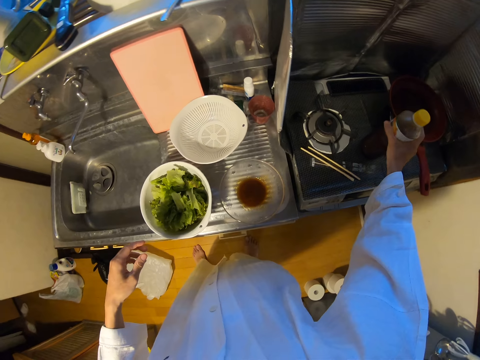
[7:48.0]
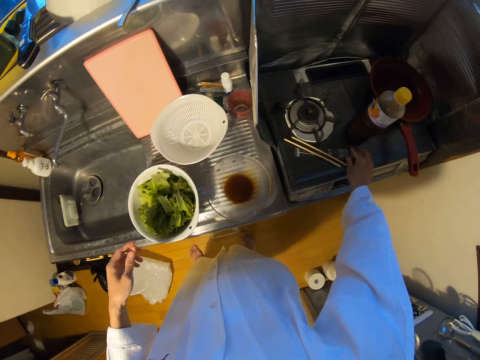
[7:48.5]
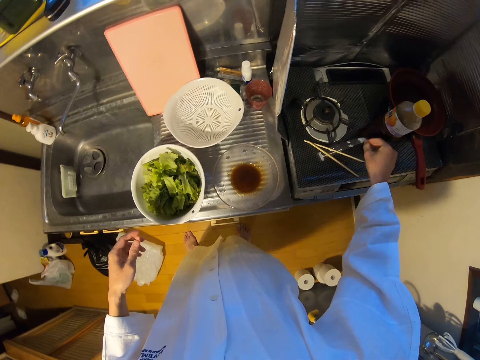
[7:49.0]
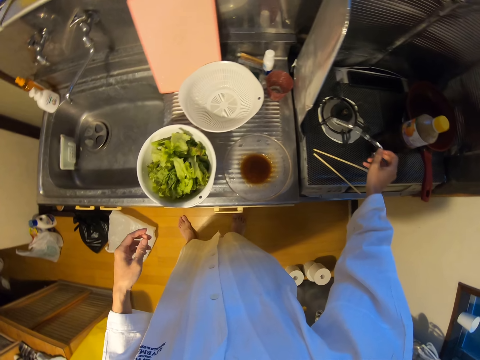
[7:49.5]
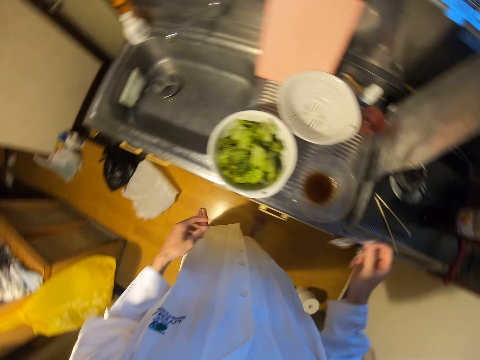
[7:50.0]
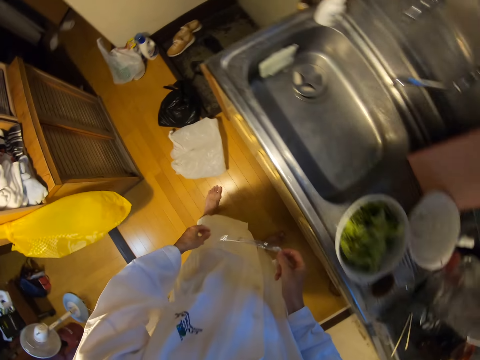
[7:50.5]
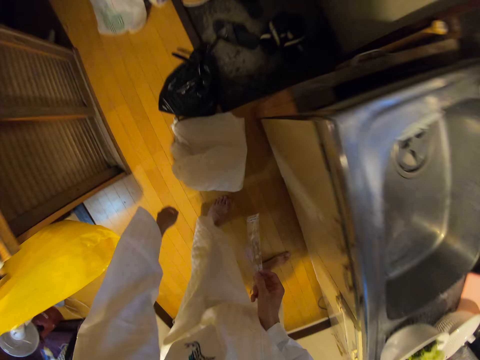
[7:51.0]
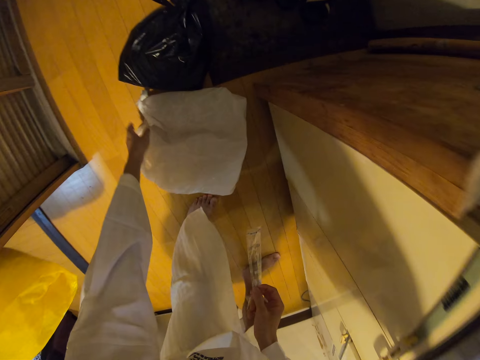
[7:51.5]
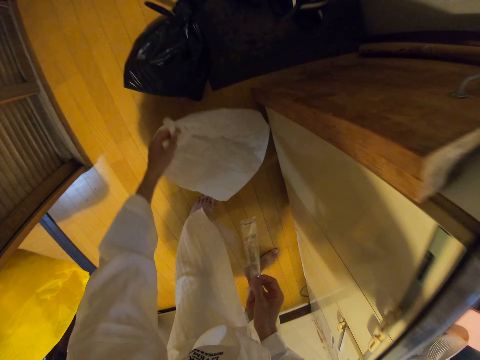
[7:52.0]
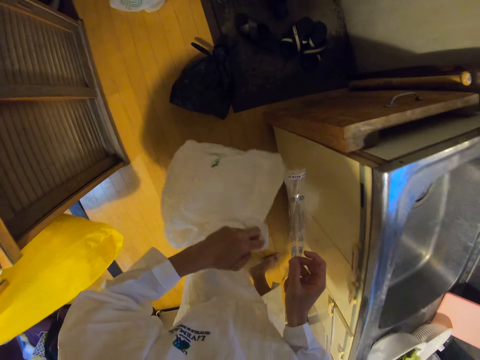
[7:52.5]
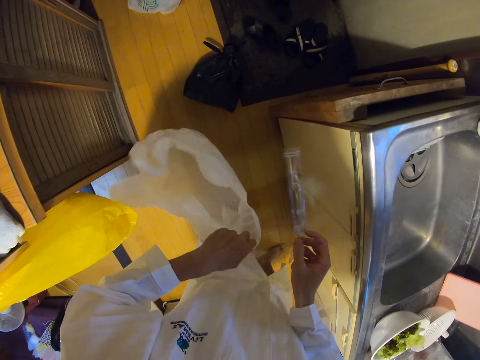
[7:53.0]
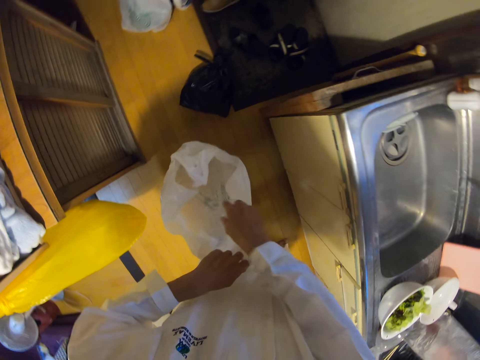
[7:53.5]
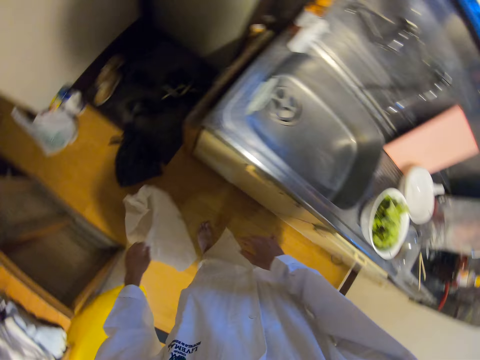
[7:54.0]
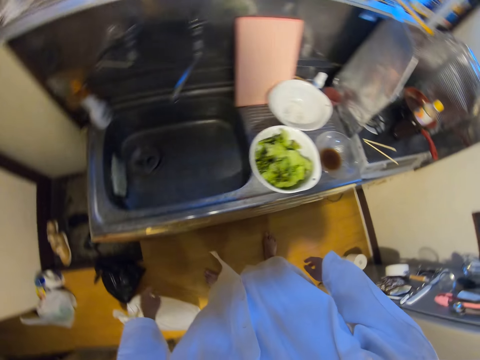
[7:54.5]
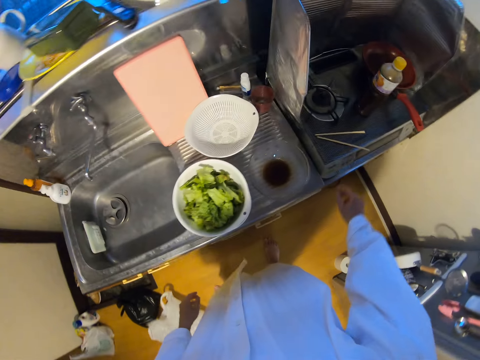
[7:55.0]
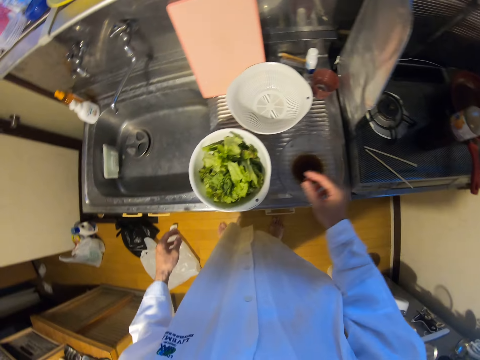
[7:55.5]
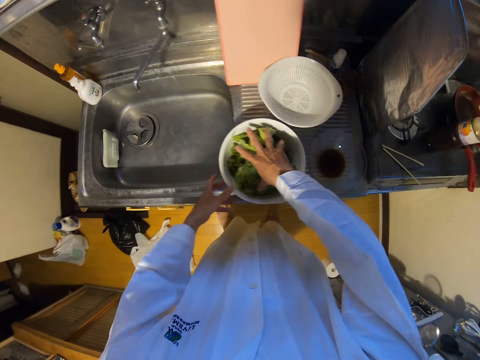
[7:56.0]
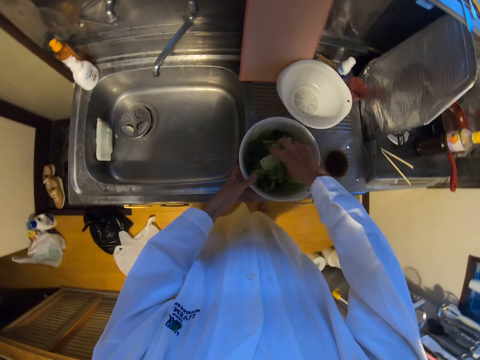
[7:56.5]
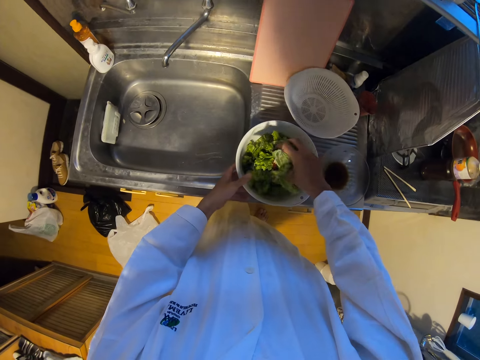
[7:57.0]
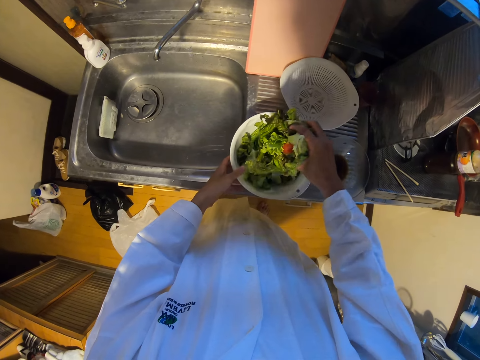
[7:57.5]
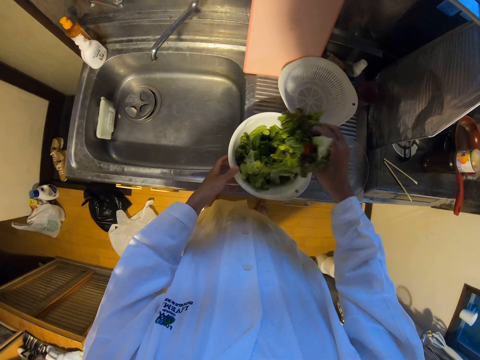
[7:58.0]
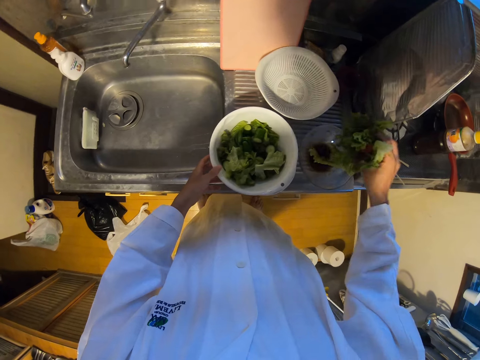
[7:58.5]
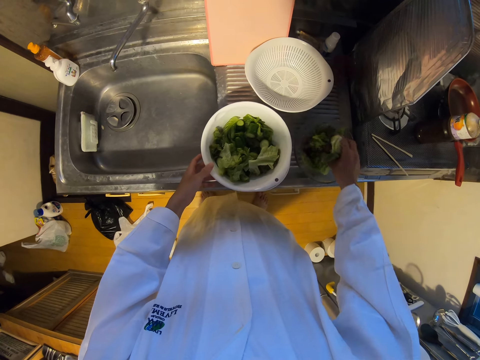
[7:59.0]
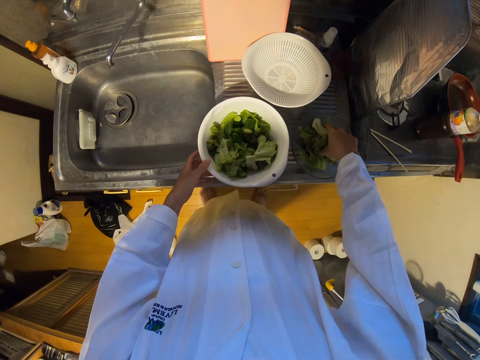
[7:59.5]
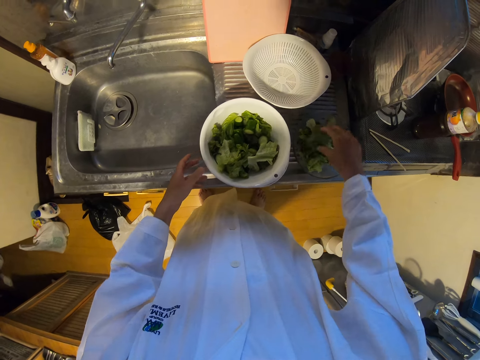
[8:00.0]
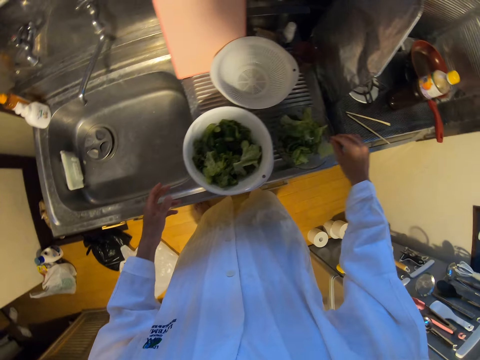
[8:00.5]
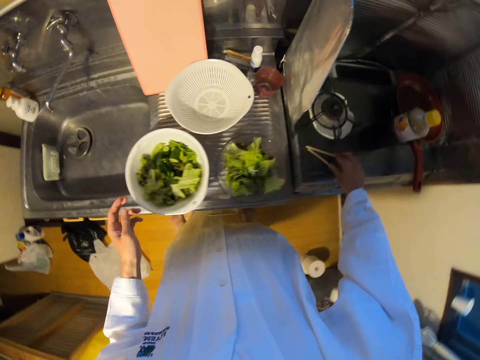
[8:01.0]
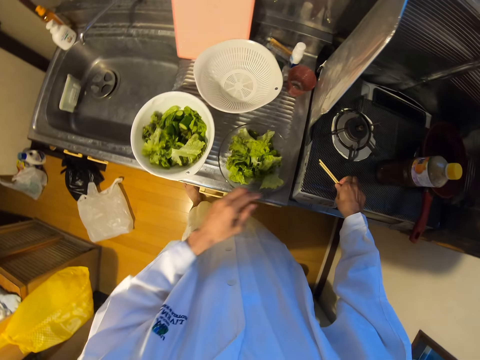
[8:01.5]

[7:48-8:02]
The camera wearer drops the bottle on the gas cooker. He picks up the nylon on the gas cooker with his right hand. He picks up the nylon on the floor with his left hand. He drops the nylon on his right hand into the nylon on his left hand. He drops the nylon on his left hand on the floor. He picks the vegetables with his hand. He packs the vegetables inside the bowl on the sink to another bowl on the sink with his right hand. He picks up chopsticks.

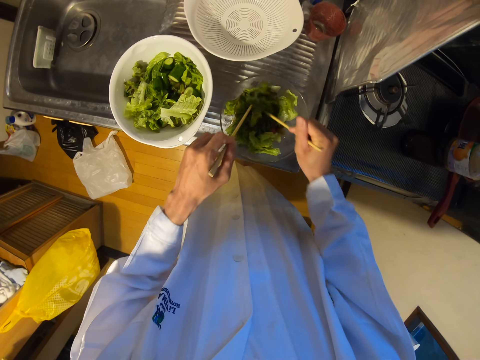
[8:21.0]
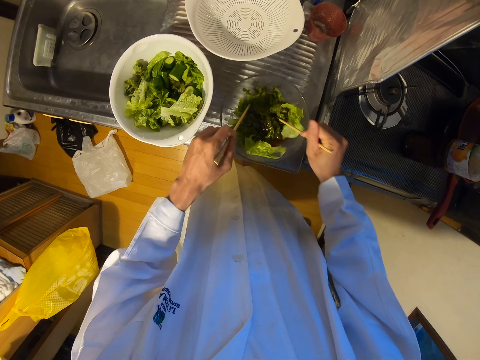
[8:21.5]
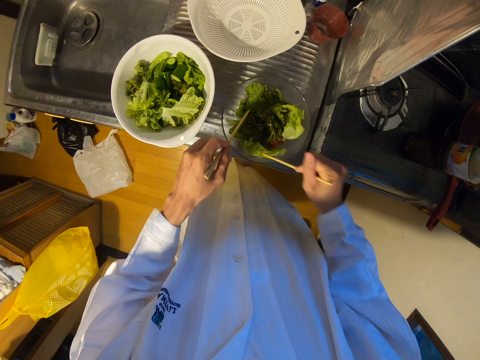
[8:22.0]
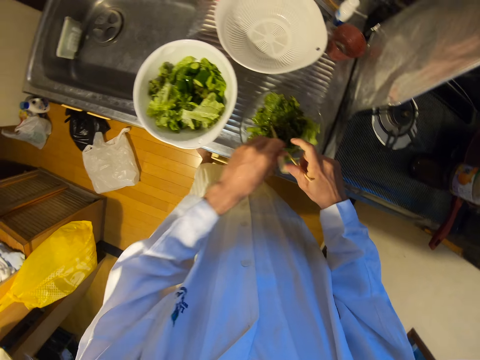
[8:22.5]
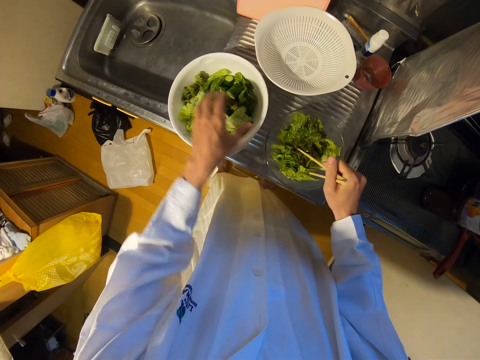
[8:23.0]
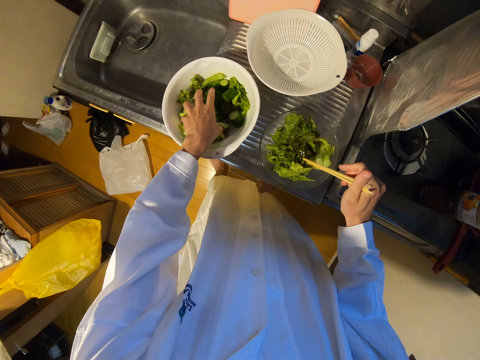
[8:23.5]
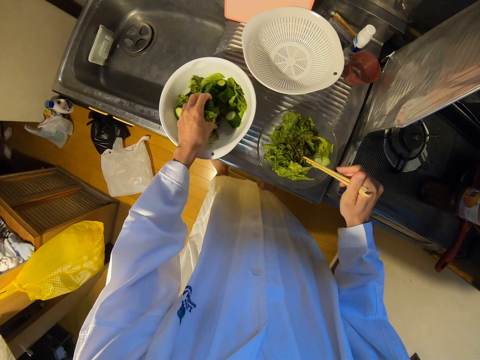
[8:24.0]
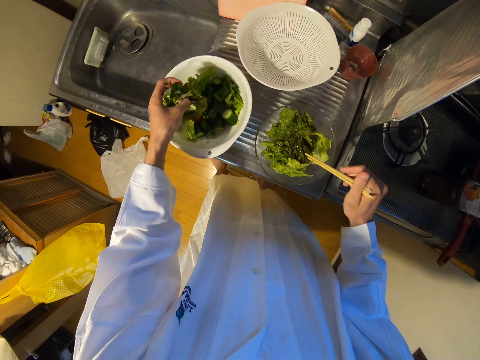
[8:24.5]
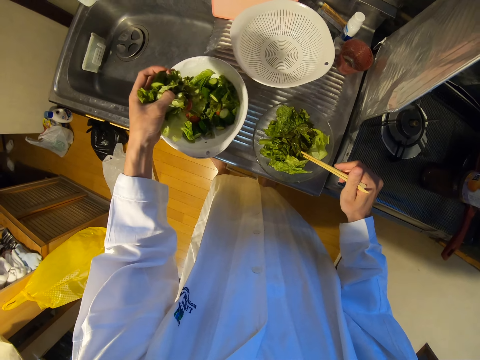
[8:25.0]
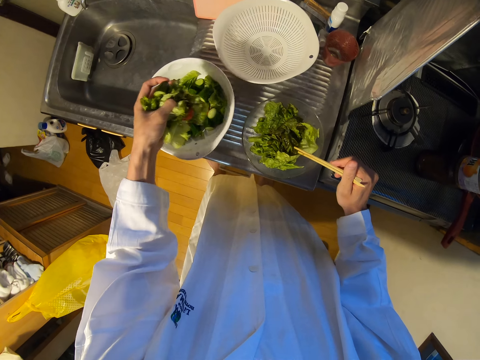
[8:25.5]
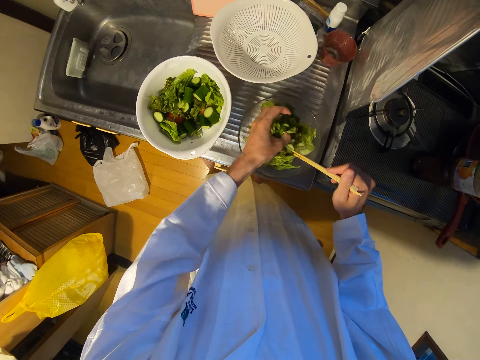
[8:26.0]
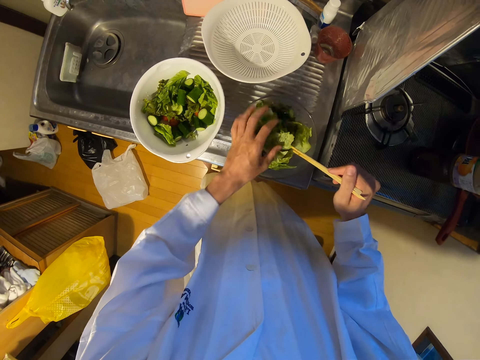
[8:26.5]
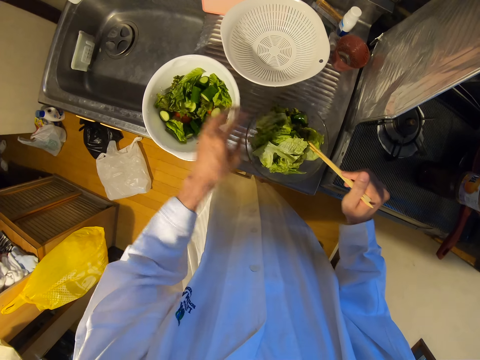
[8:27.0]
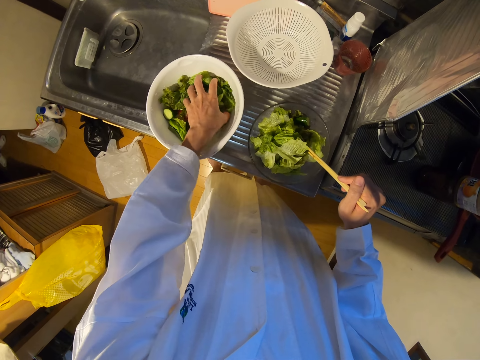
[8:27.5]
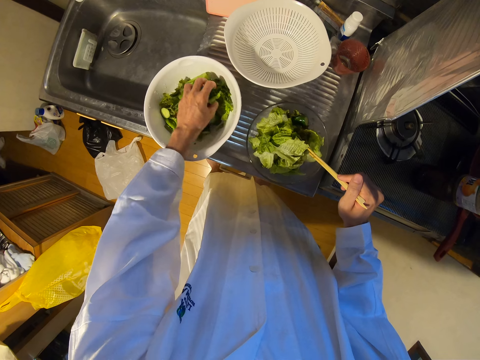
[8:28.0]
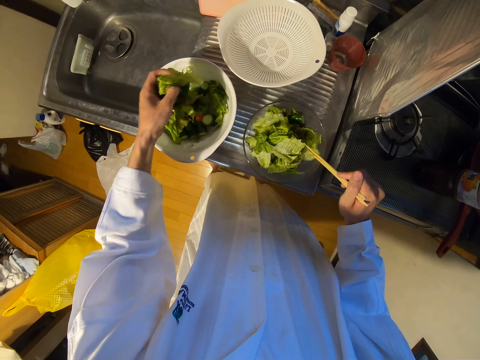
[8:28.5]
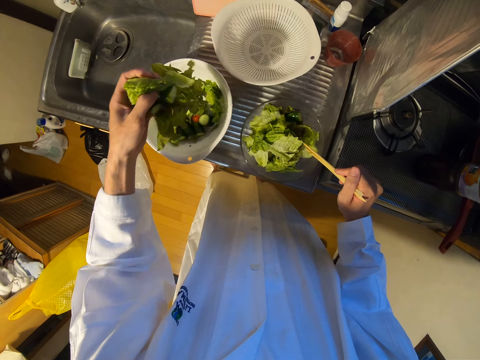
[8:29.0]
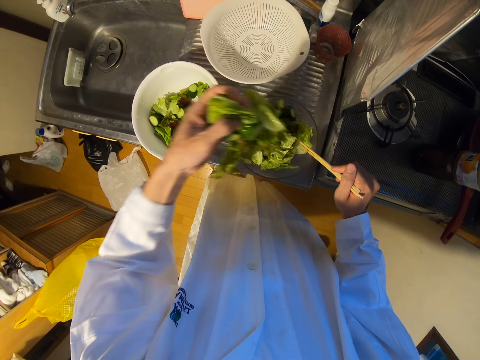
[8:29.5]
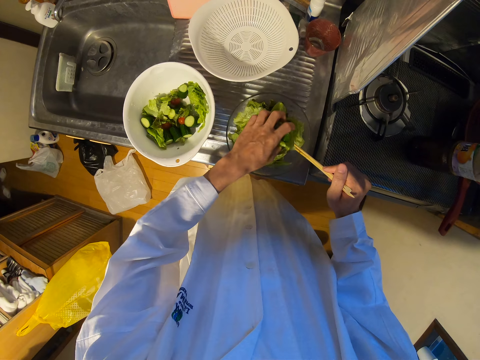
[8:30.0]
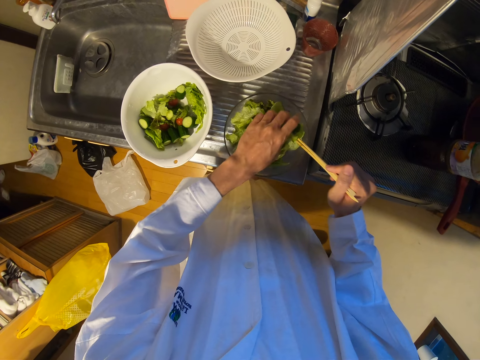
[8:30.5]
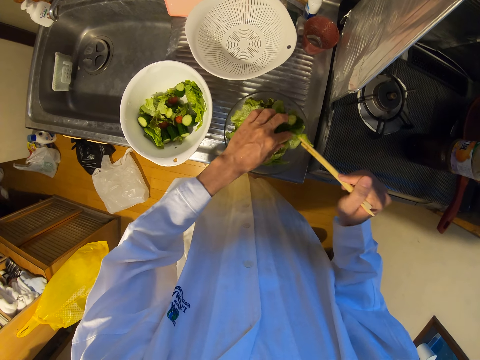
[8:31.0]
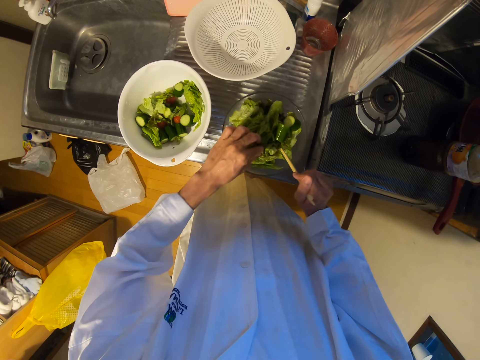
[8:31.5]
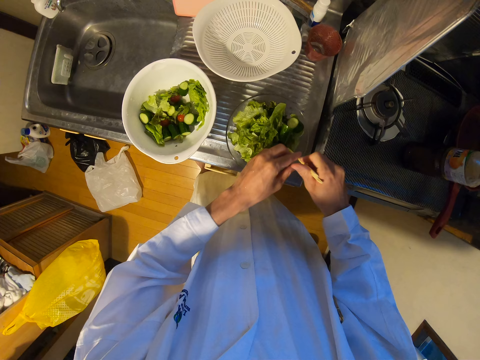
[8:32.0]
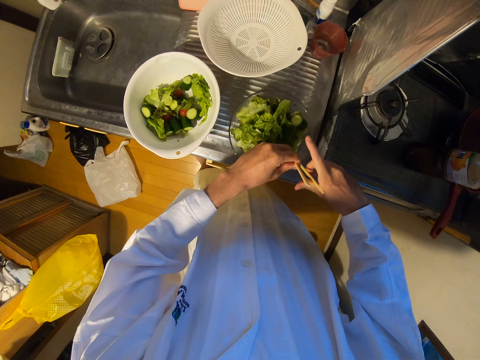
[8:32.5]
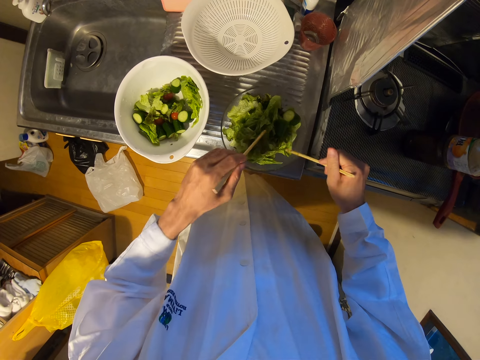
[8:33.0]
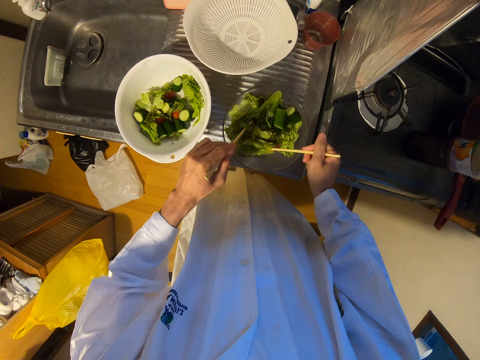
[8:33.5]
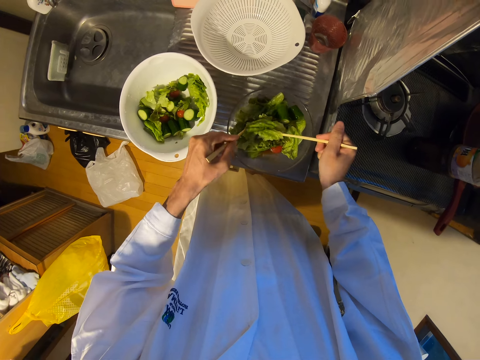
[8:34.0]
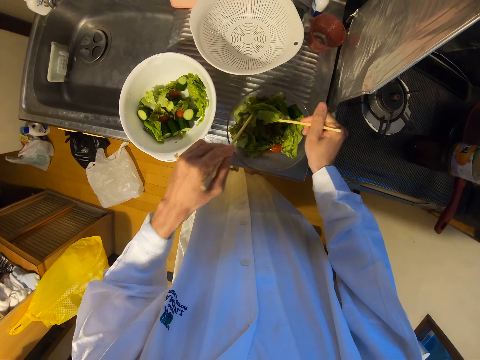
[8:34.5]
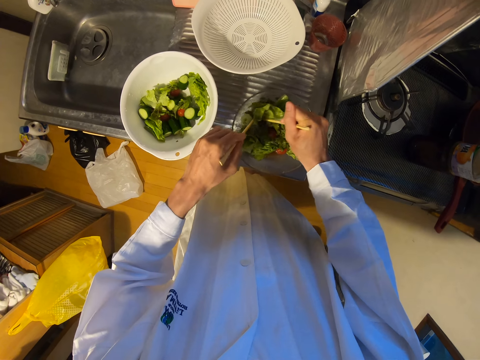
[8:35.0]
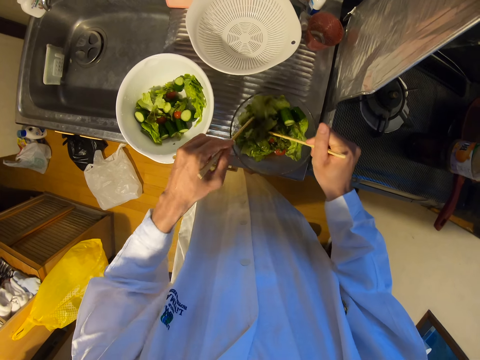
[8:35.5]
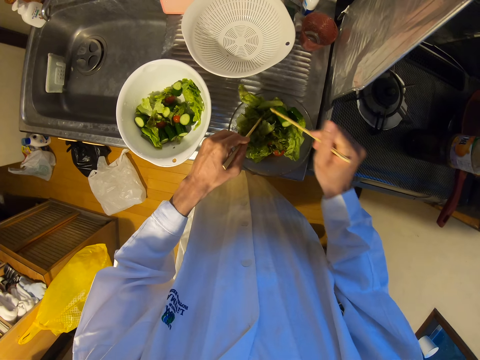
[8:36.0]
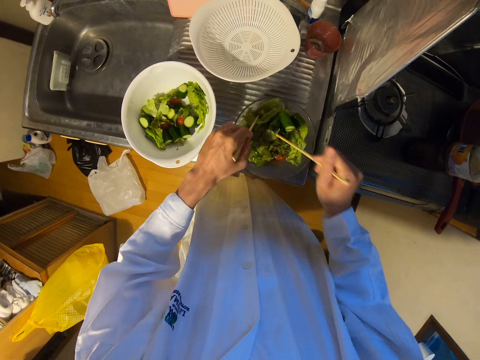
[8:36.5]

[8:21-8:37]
The camera wearer switches the chopstick to the other hand. He picks the vegetables with his hand. He packs the vegetables inside the bowl on the sink to another bowl on the sink with his left hand. He picks the vegetables with his hand. He puts the vegetables in the bowl. He stirs the vegetables in the bowl with the chopsticks.
